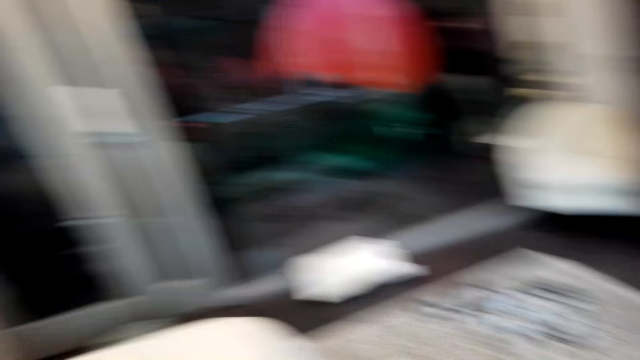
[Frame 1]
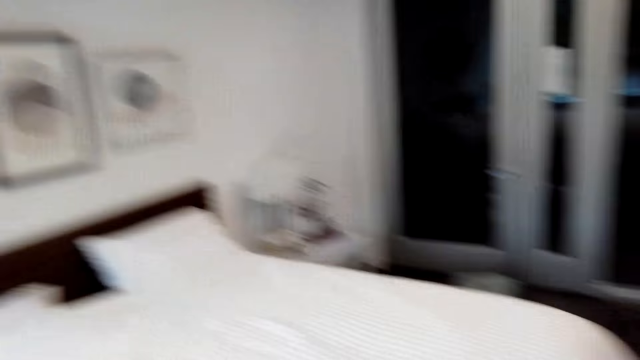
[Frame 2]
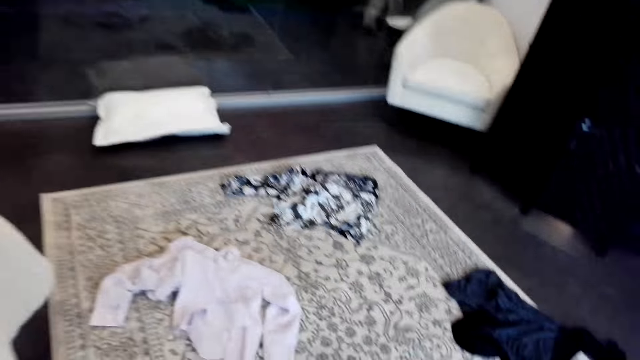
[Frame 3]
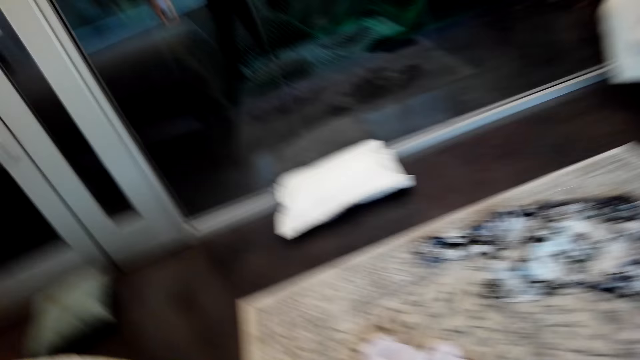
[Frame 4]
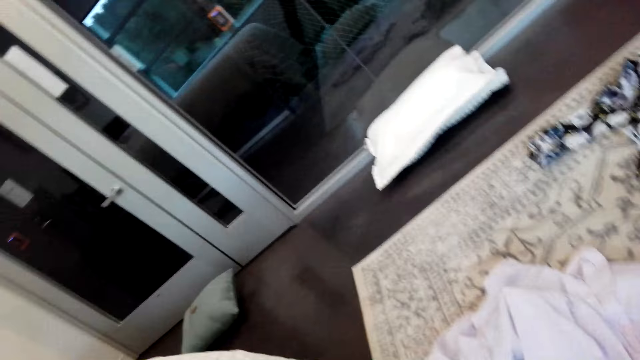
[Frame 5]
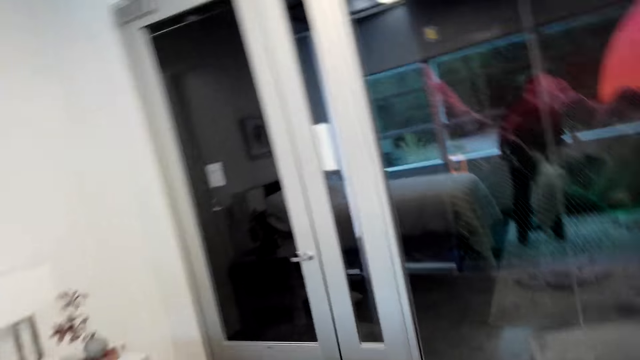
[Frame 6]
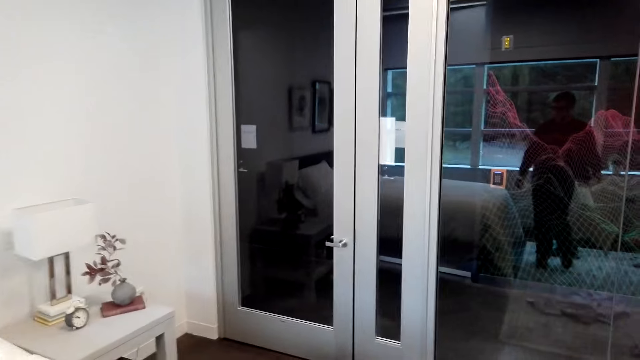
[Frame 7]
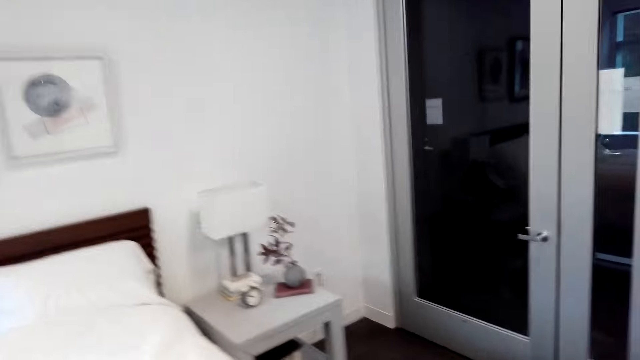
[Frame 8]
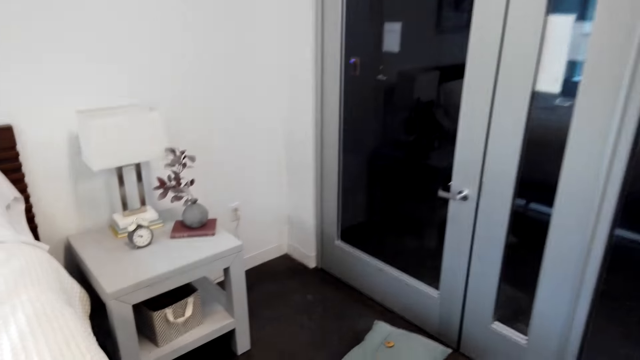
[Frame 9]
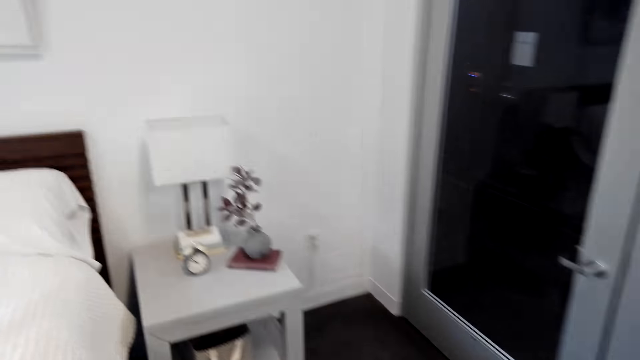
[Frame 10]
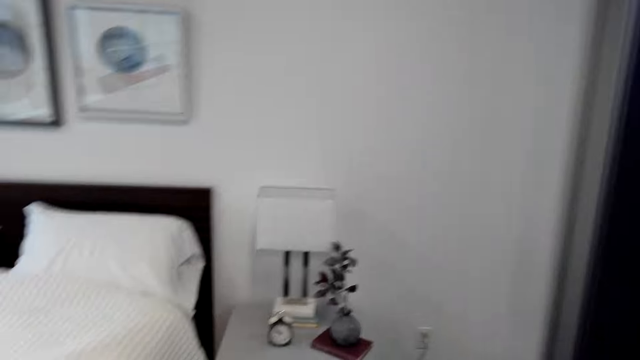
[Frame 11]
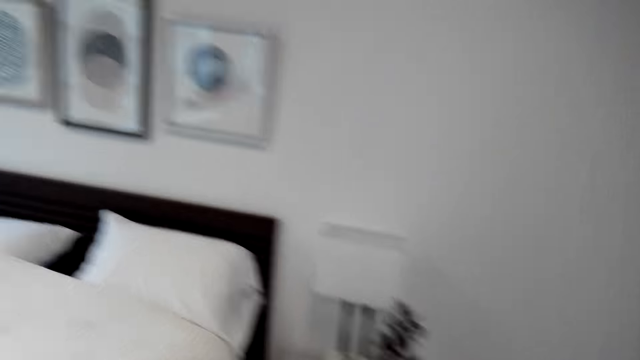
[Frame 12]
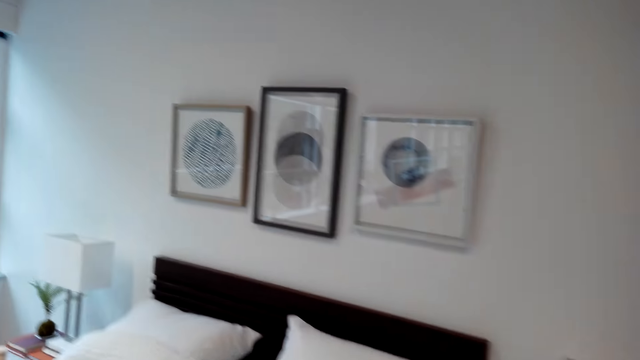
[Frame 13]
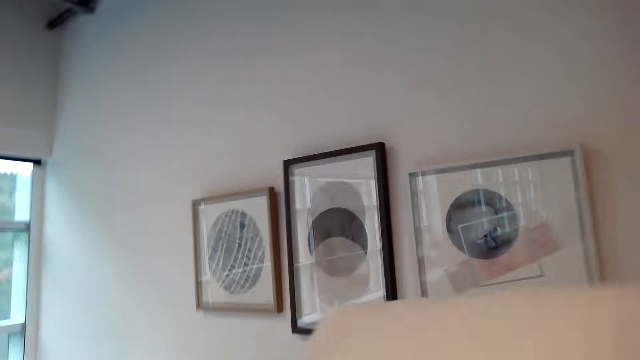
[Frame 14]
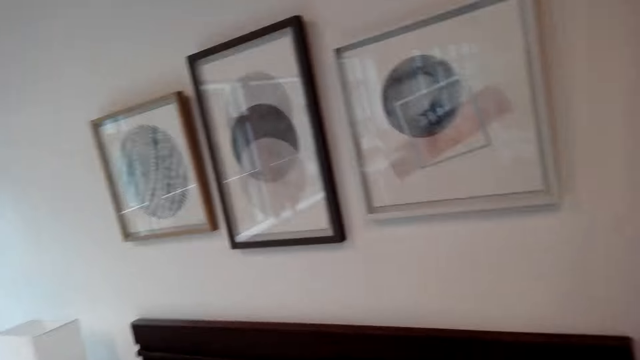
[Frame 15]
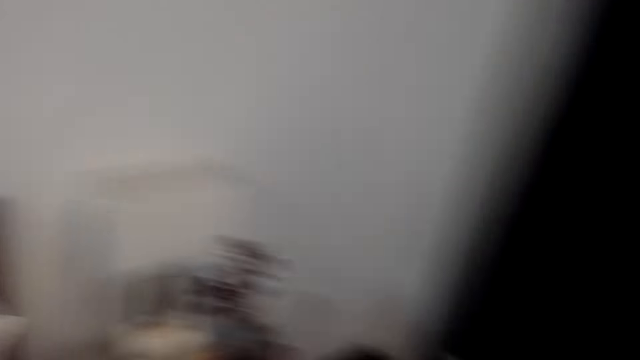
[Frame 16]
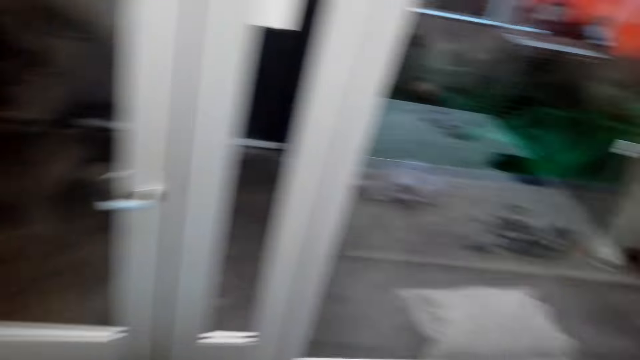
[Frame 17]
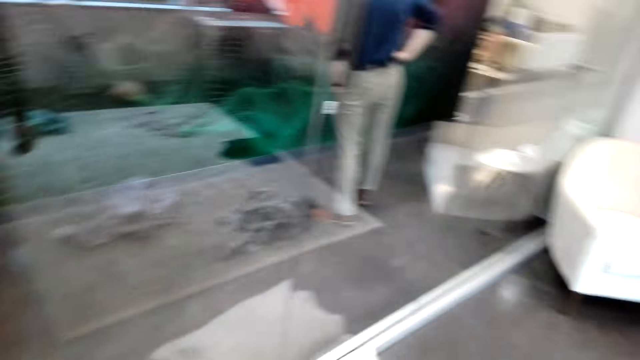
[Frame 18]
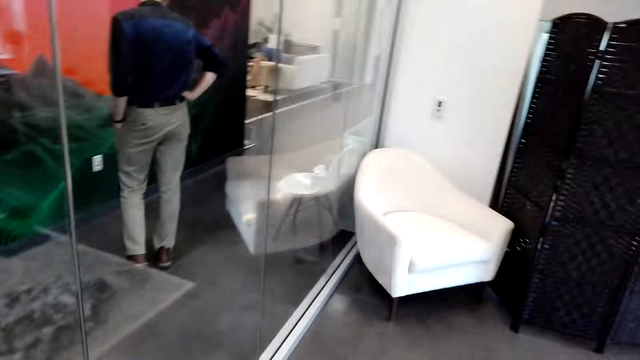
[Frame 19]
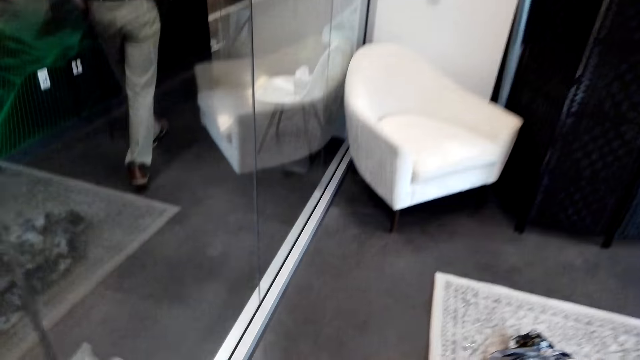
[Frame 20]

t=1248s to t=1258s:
The camera wearer picks up a pillow. They walk around the room. They put the pillow on the bed. They walk around the room.

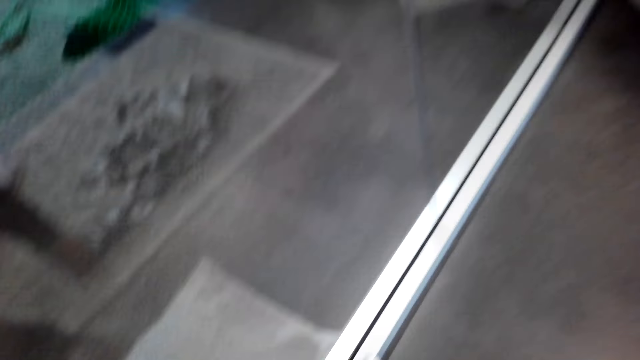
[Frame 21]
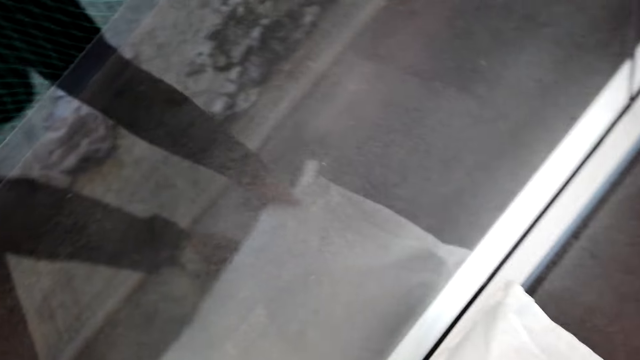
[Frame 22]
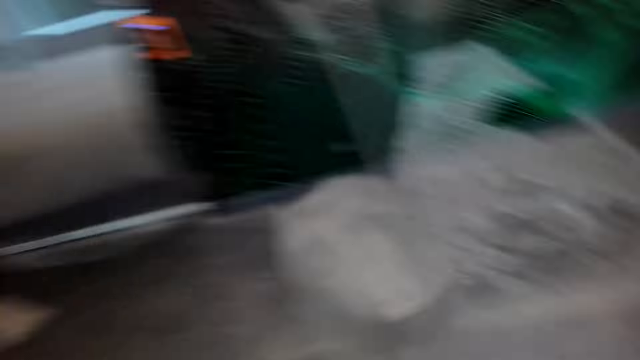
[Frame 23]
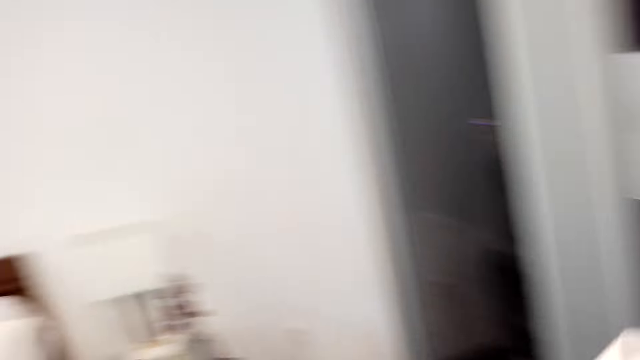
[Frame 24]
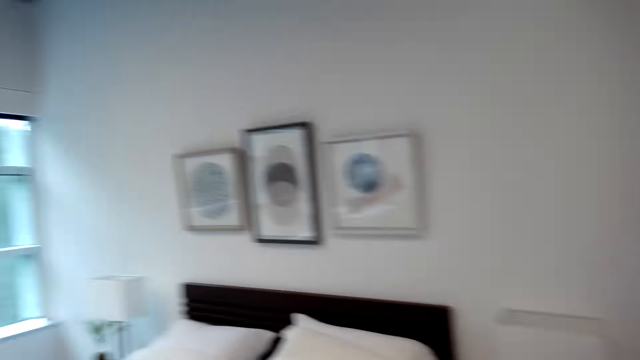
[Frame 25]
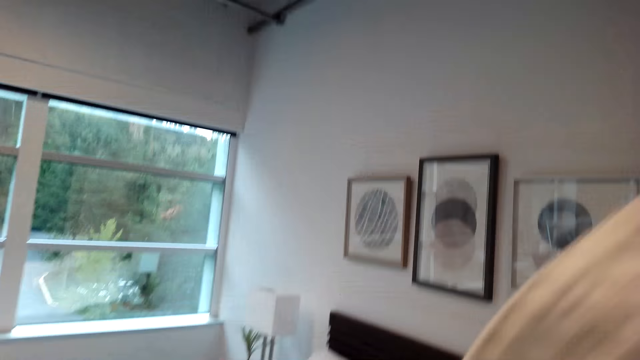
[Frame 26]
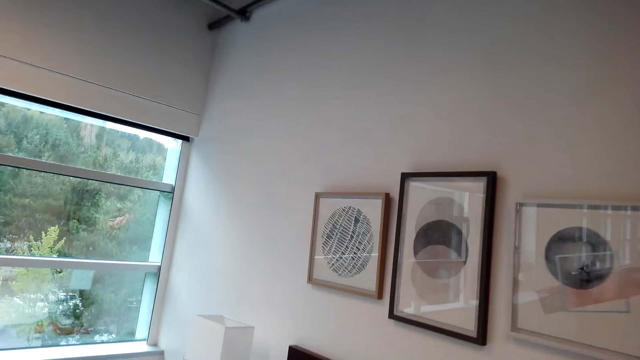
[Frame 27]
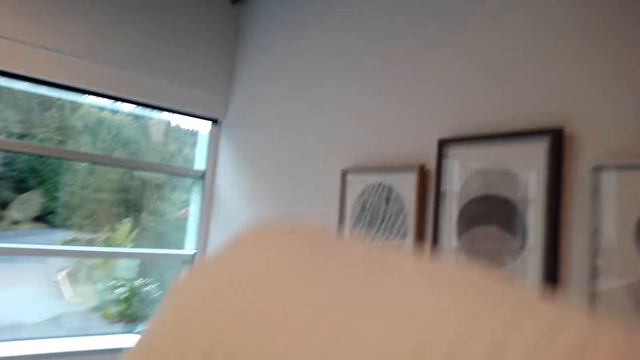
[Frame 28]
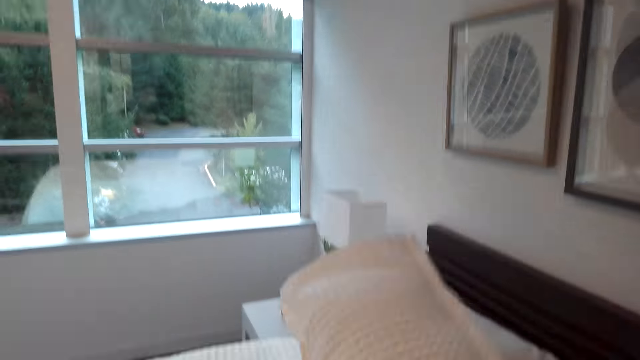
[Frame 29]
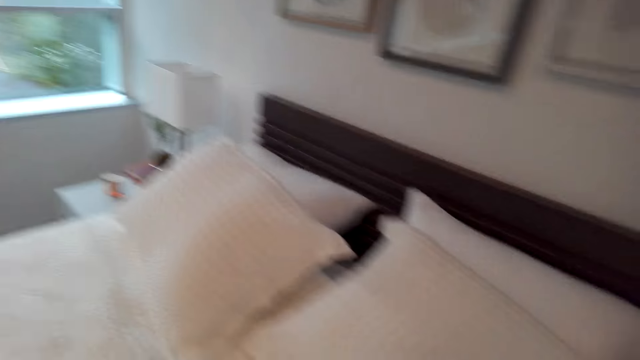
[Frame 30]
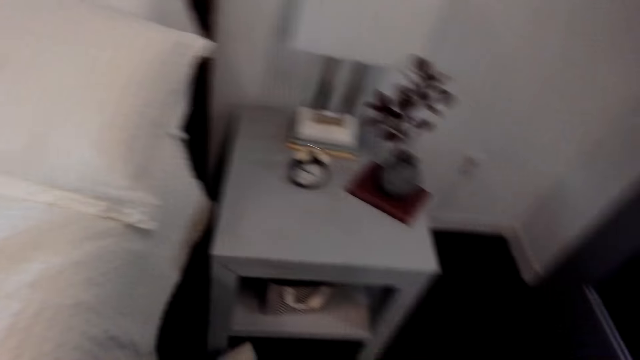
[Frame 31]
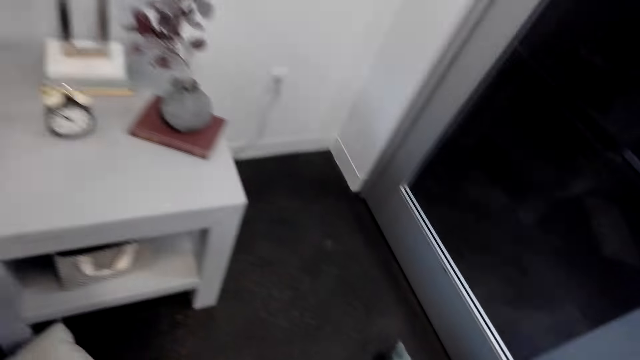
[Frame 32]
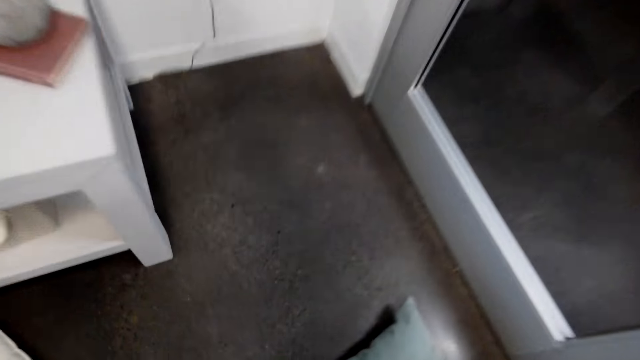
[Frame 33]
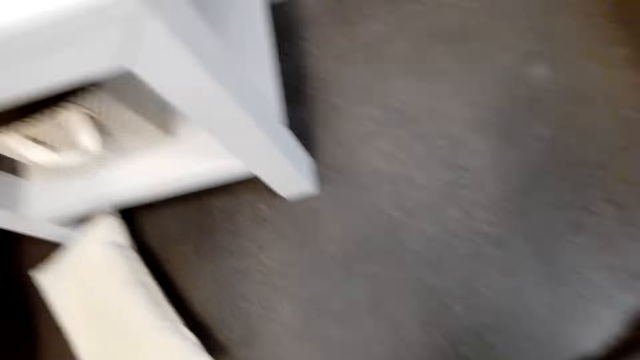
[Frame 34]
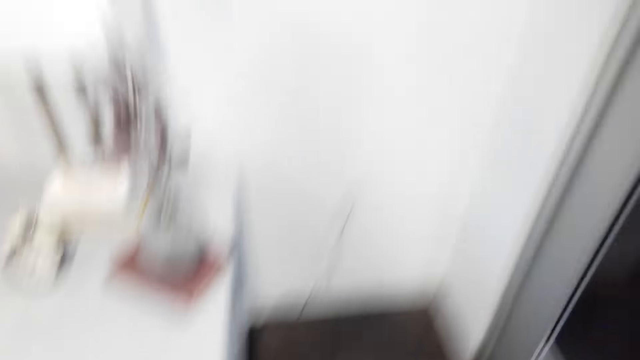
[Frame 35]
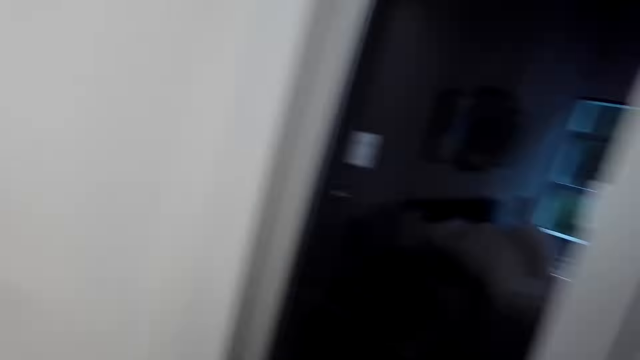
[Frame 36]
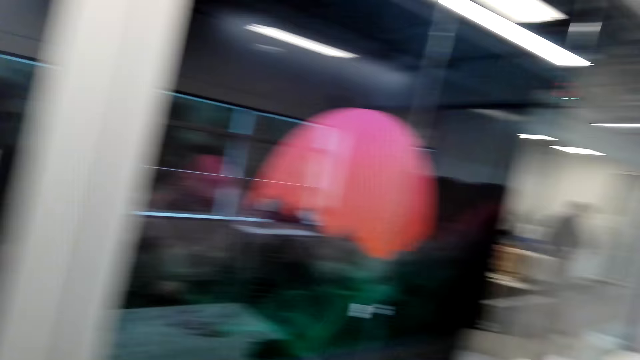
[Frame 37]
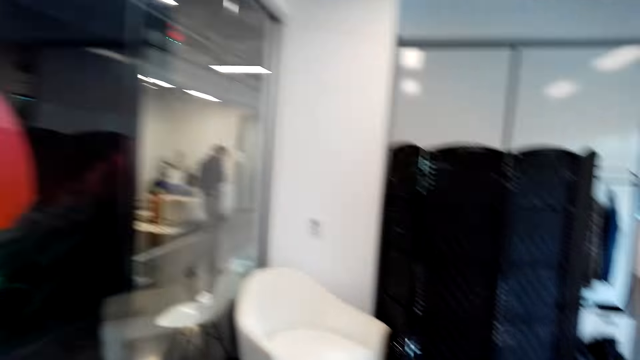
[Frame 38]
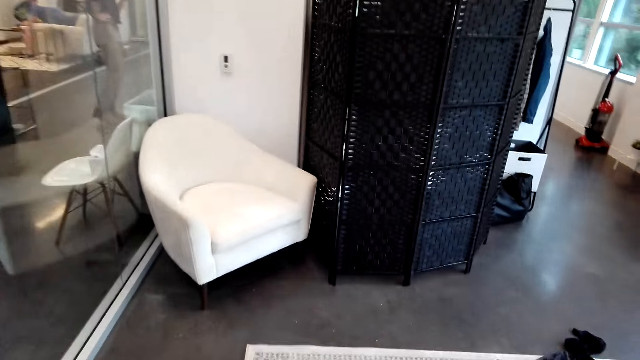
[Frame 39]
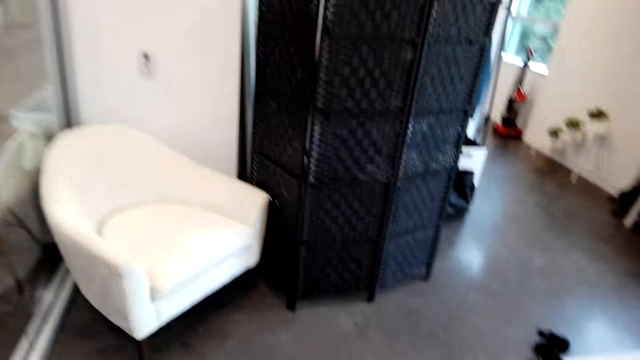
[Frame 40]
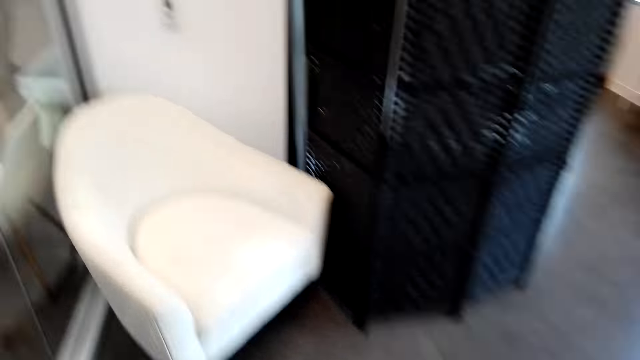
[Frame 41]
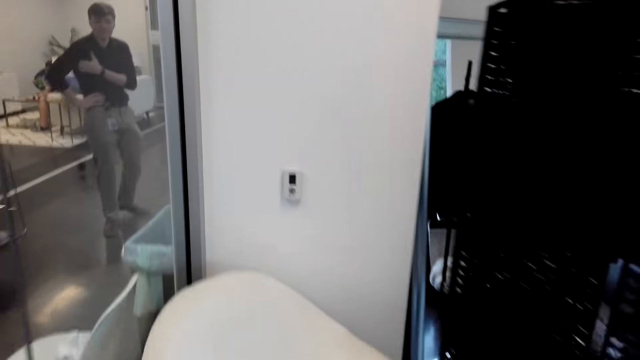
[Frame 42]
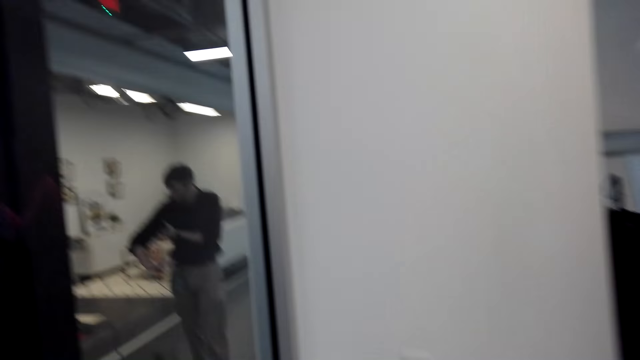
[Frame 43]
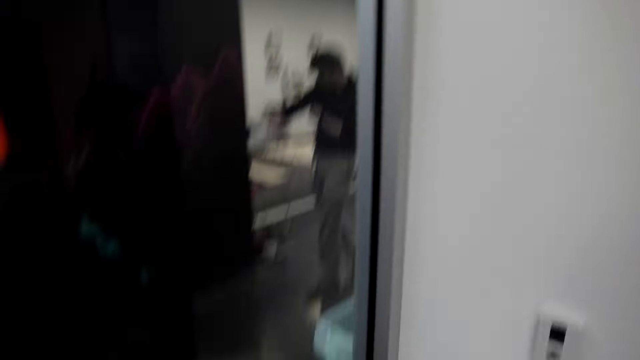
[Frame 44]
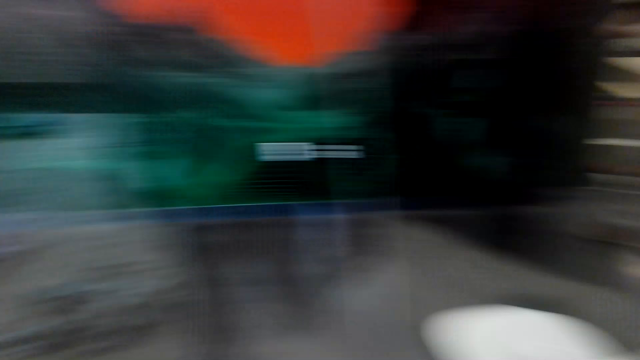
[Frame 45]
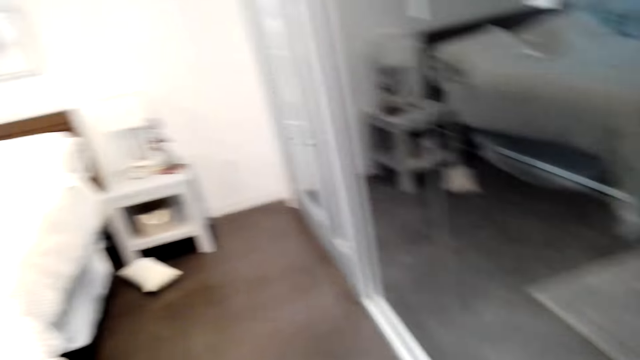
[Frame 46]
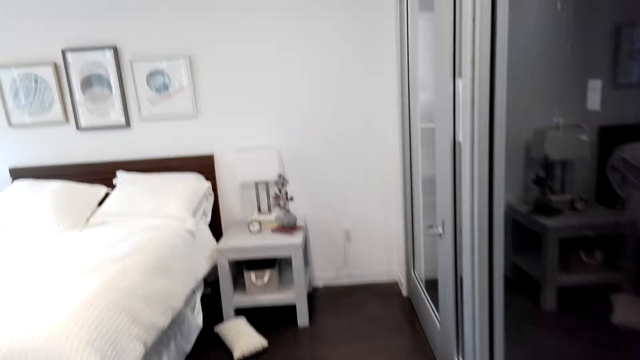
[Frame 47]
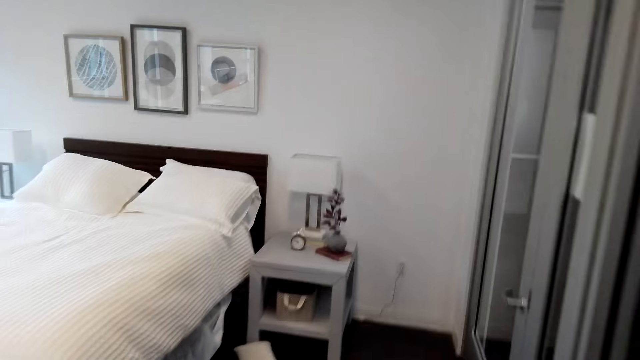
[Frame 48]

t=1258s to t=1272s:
The camera wearer picks up a pillow from the floor. They walk around the room. They throw the pillow on the bed. They put the pillow on the bed. They walk around the room. They pick up a pillow from the floor. They walk around the room.
